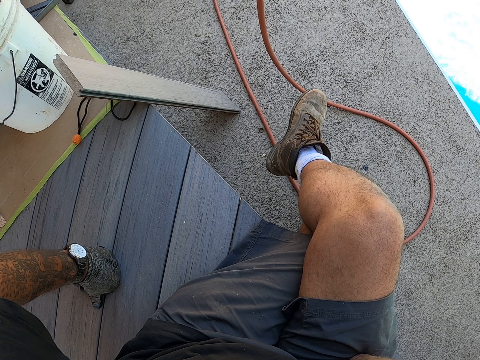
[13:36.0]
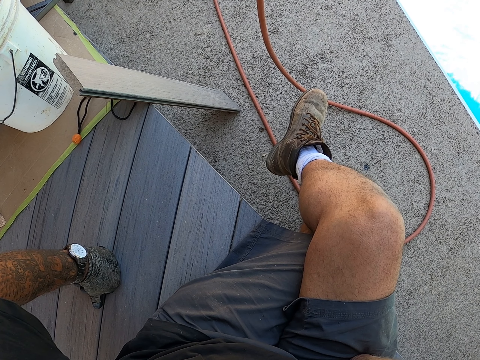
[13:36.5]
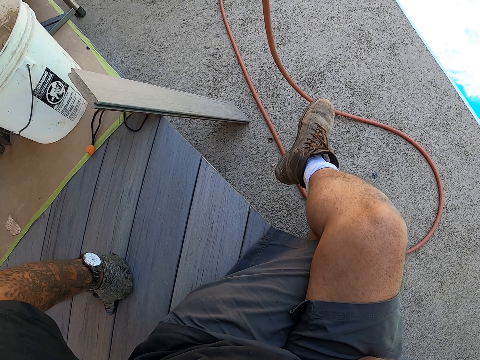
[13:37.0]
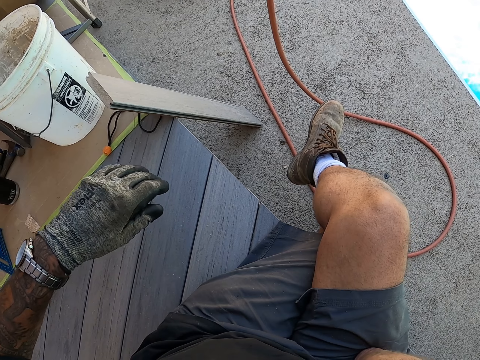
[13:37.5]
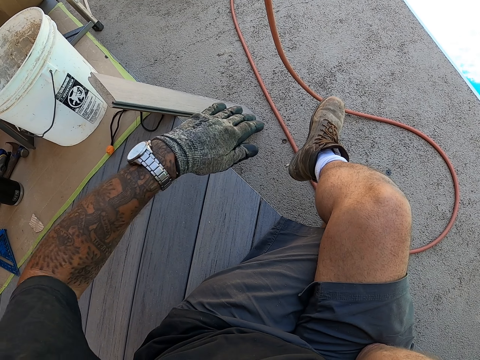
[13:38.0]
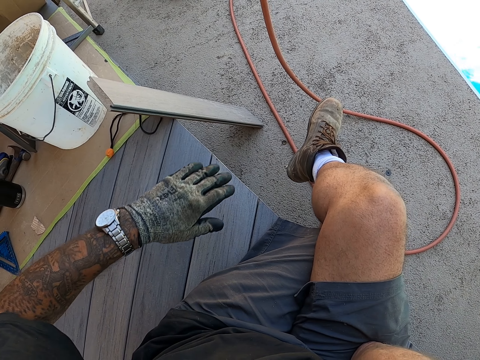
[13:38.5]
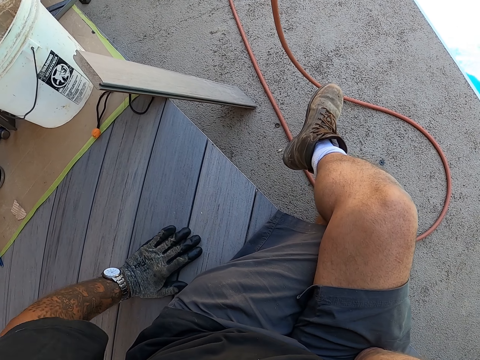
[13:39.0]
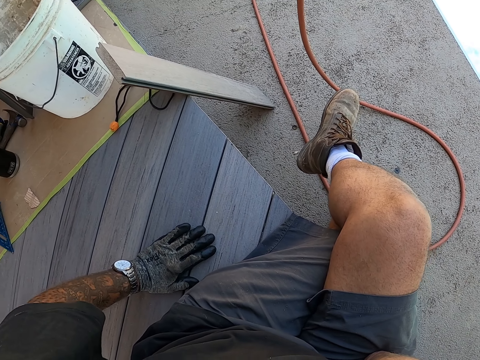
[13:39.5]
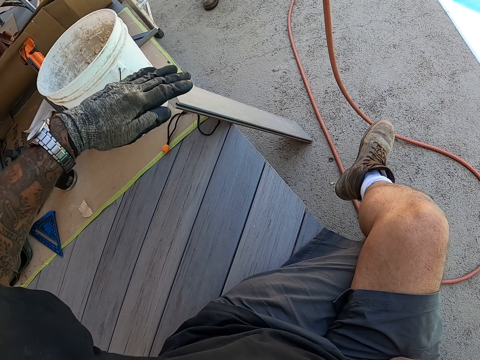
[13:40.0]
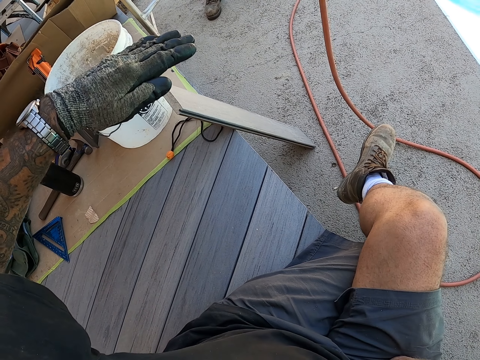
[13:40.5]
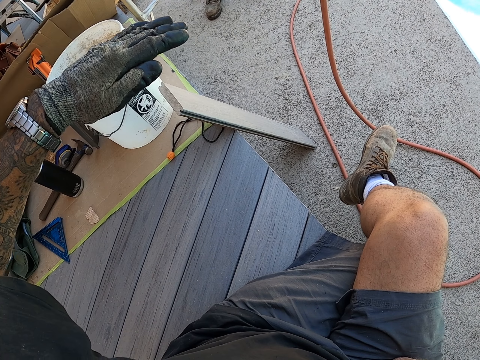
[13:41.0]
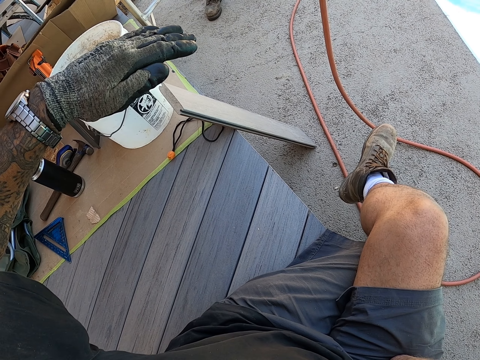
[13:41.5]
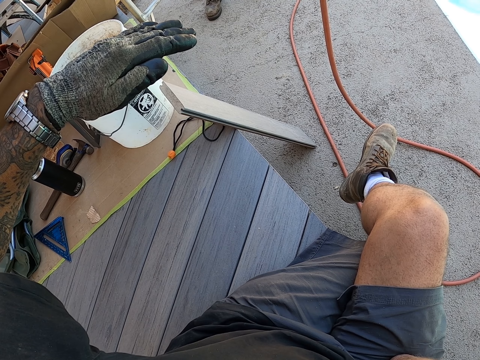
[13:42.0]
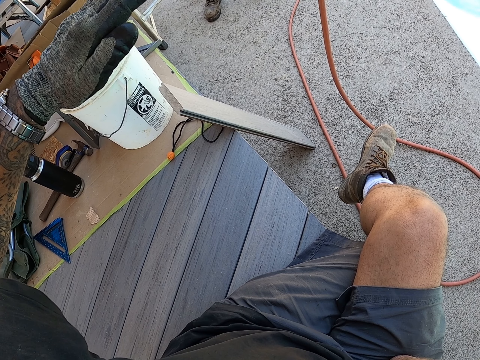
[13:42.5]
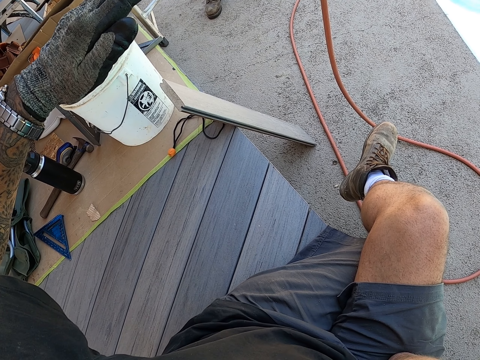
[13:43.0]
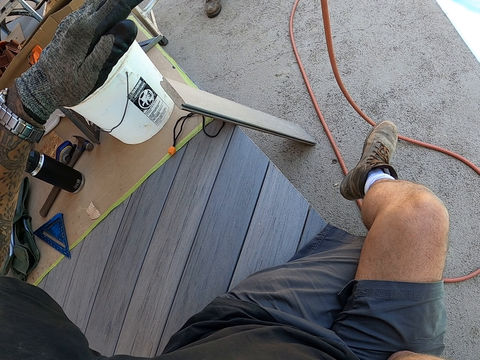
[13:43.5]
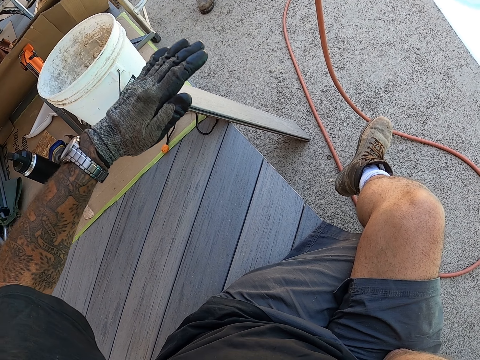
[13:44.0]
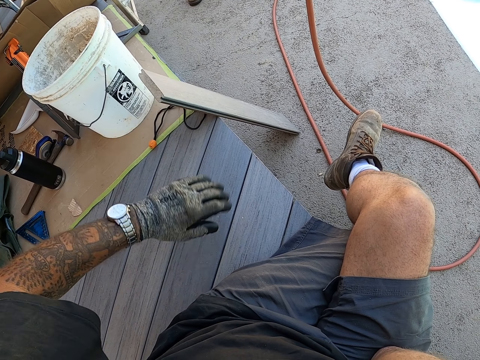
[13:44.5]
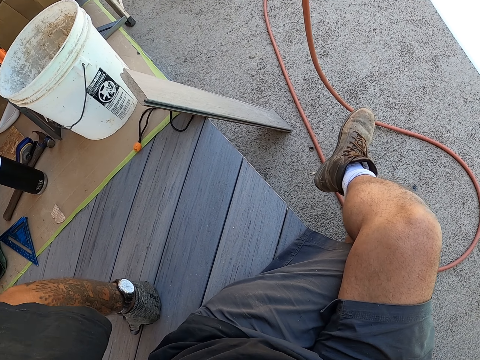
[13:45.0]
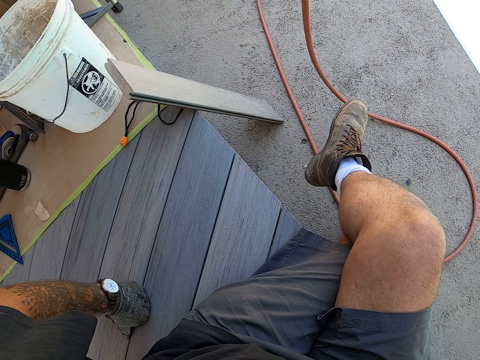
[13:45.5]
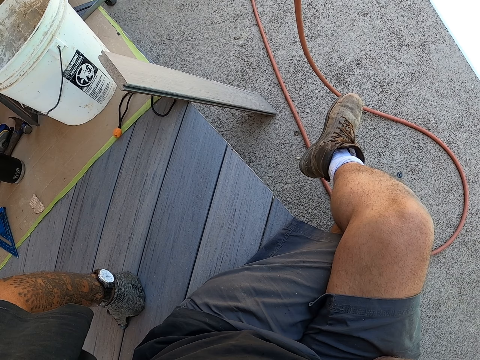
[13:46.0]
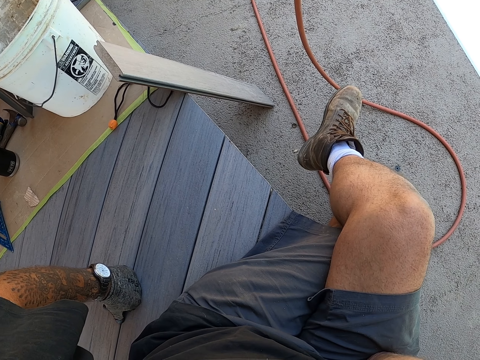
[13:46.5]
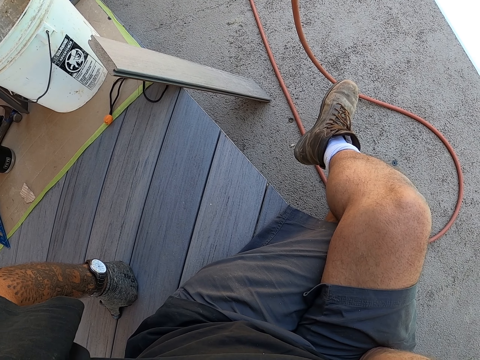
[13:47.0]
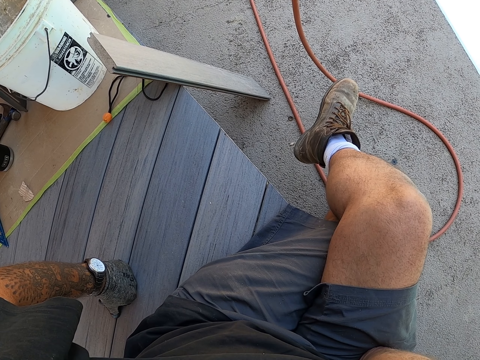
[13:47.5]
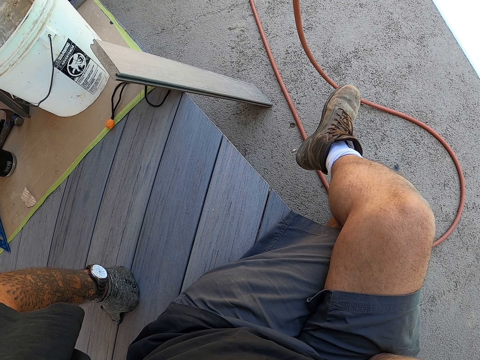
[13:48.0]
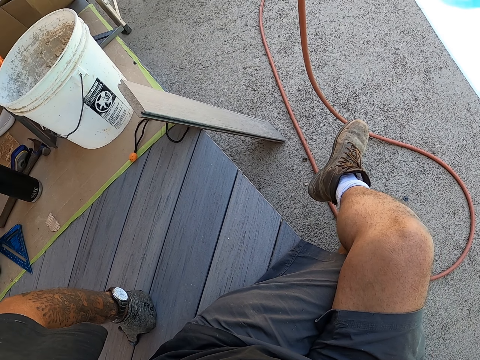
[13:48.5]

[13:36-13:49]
The camera wearer lifts his hand. He rests his hand on the floor. He lifts his hand. He rests his hand on the floor.

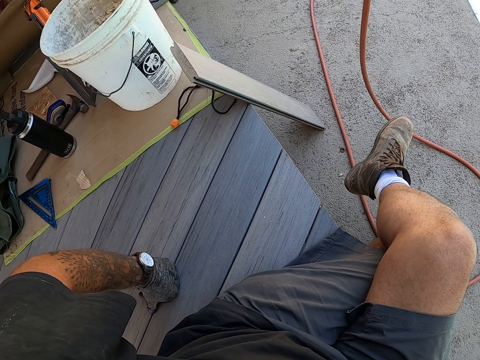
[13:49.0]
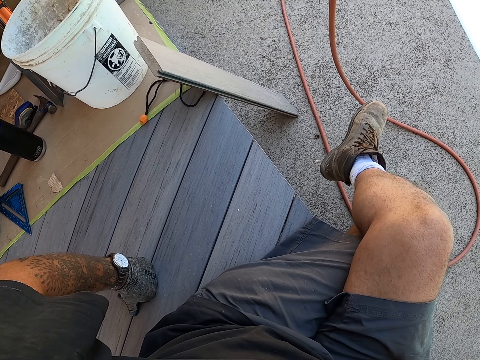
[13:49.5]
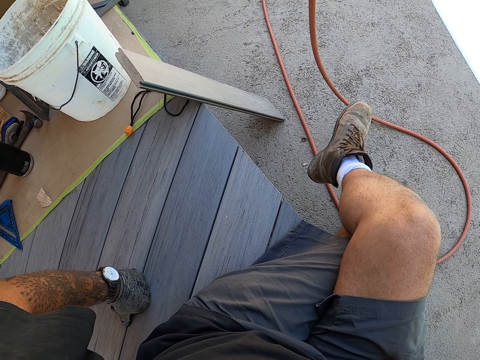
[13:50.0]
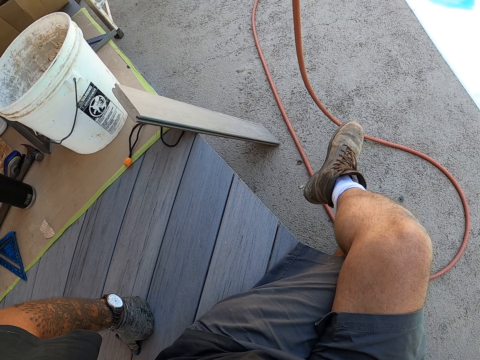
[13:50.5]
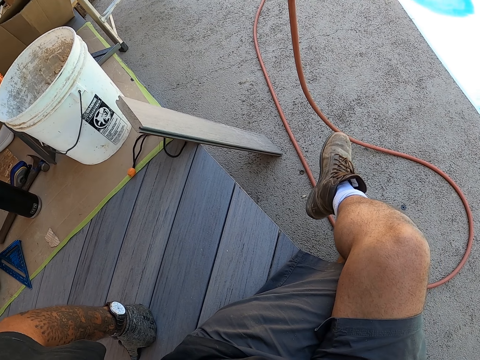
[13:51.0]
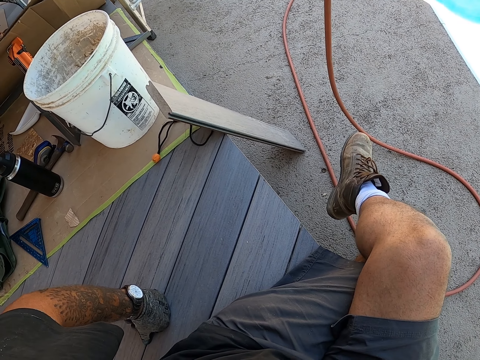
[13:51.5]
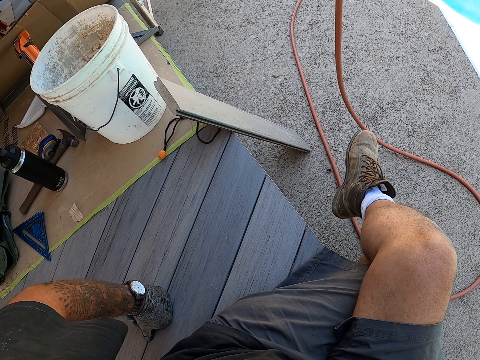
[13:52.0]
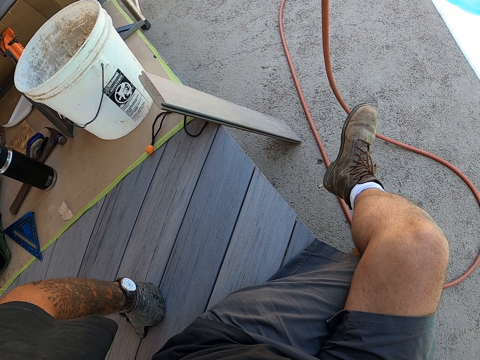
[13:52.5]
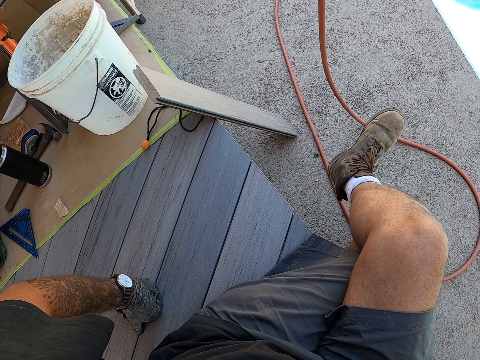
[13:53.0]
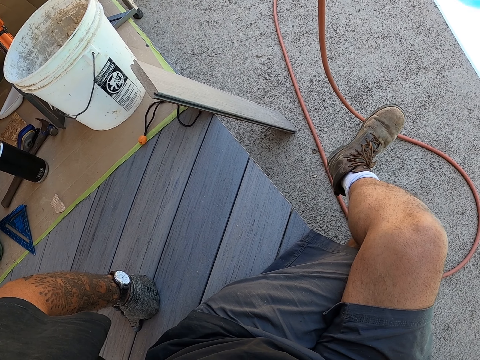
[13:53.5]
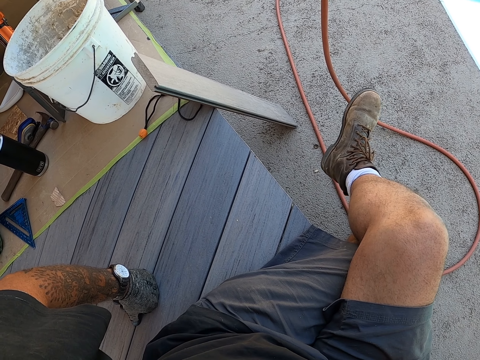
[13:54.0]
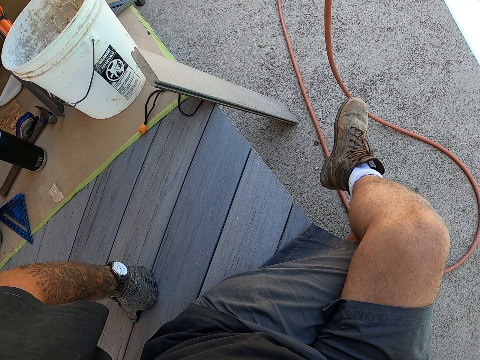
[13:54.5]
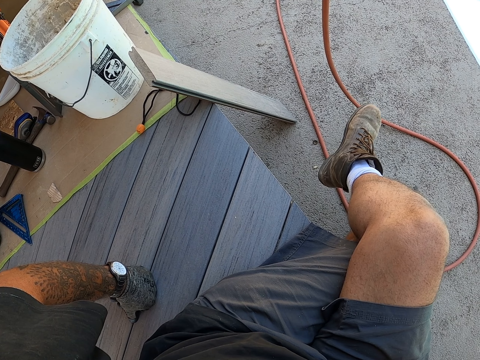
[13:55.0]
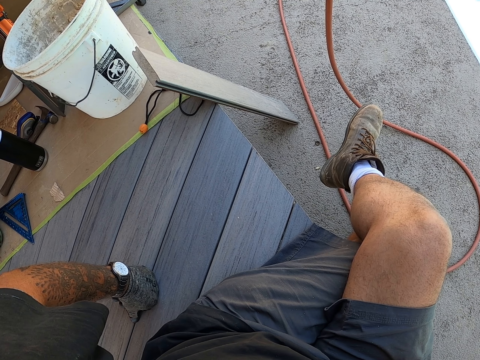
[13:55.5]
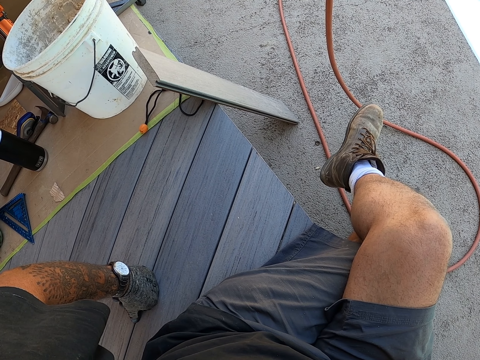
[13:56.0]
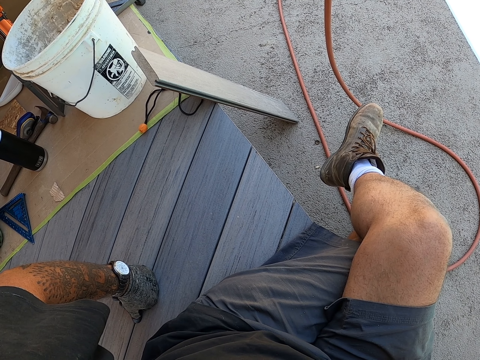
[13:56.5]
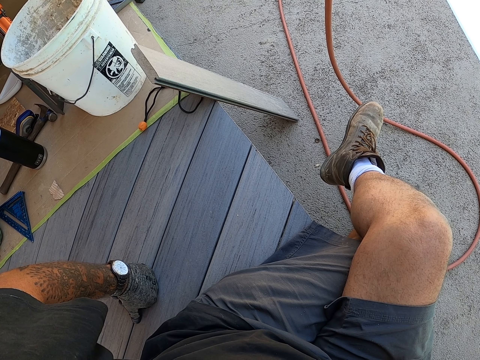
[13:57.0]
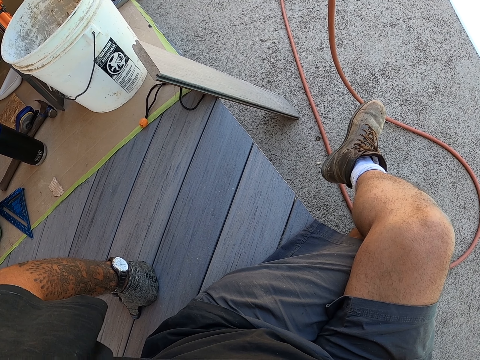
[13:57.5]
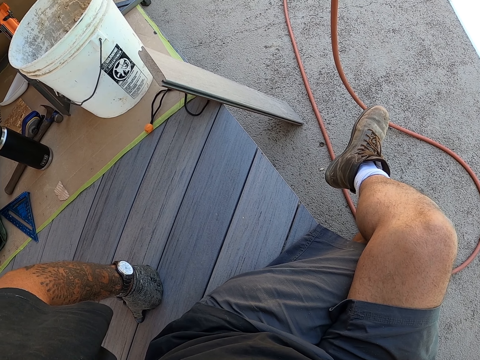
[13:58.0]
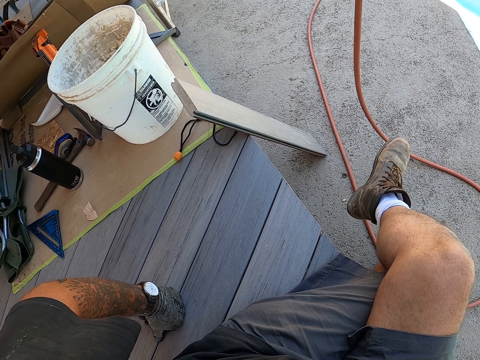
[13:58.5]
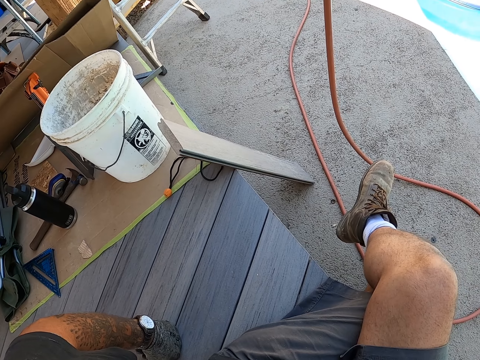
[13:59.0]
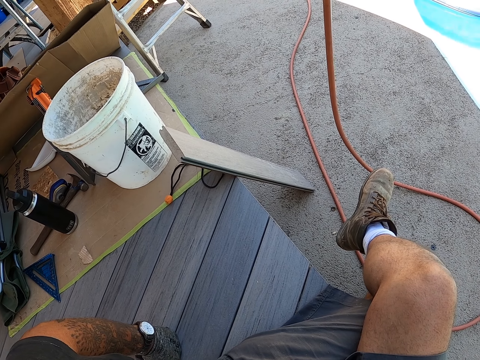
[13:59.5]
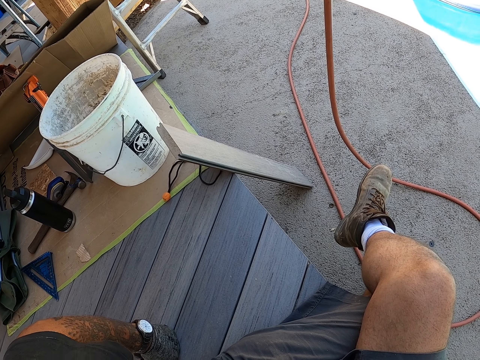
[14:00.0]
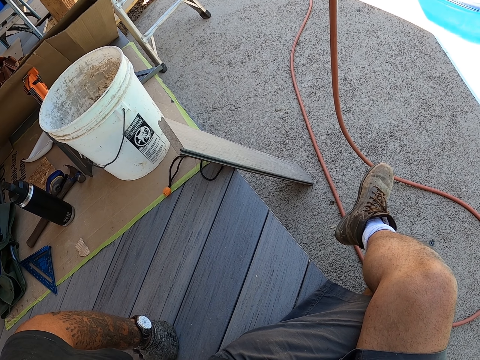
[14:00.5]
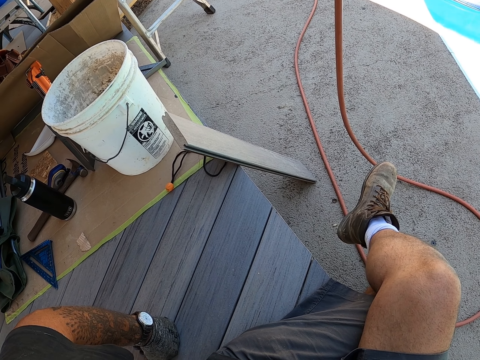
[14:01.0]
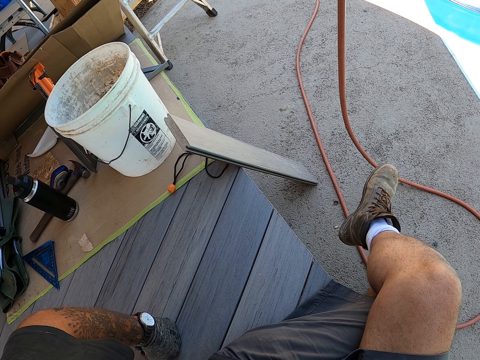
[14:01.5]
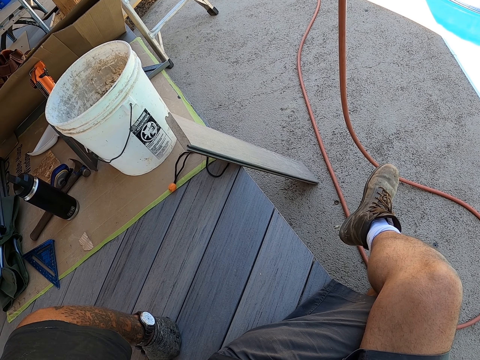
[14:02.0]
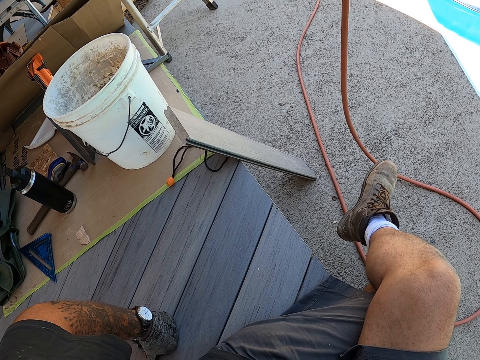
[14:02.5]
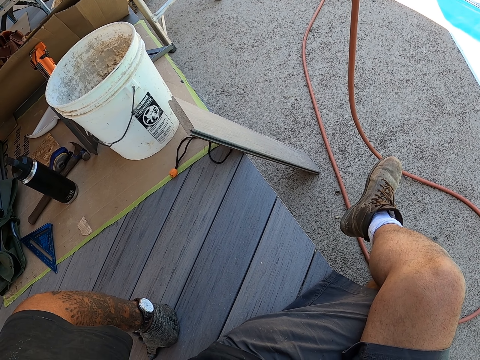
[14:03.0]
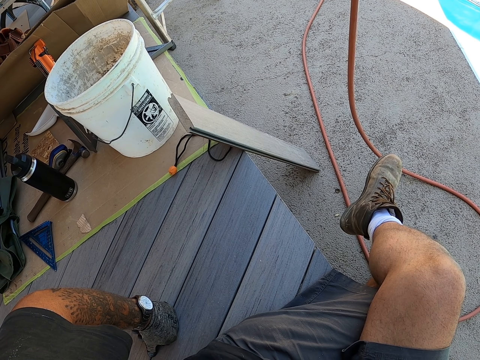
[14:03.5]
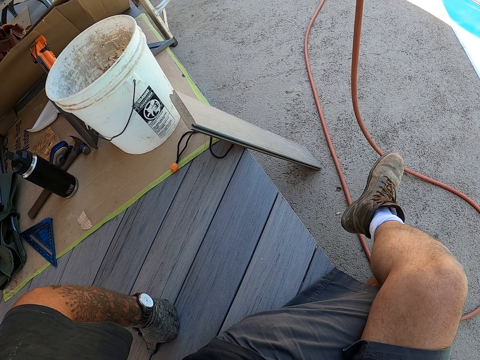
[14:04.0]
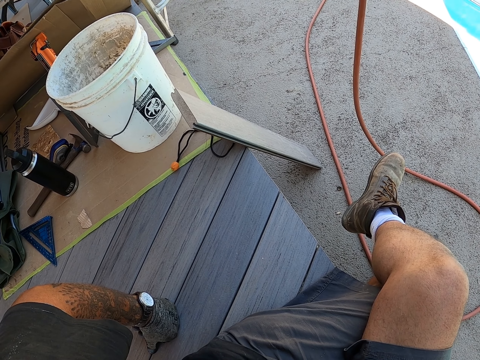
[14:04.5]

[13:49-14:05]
The camera wearer moves his foot. He moves the leg.
